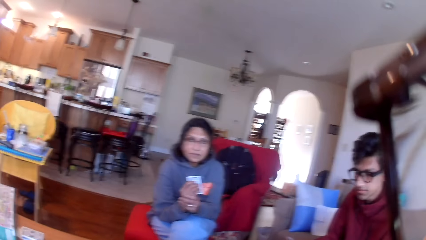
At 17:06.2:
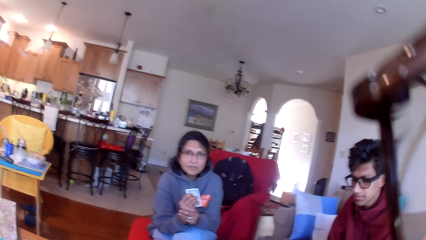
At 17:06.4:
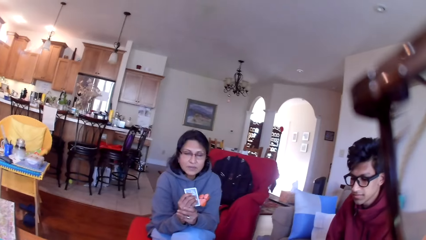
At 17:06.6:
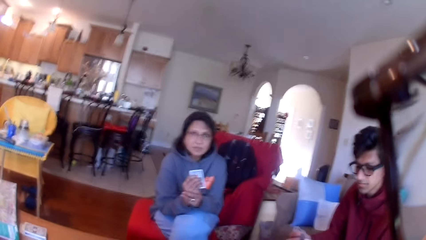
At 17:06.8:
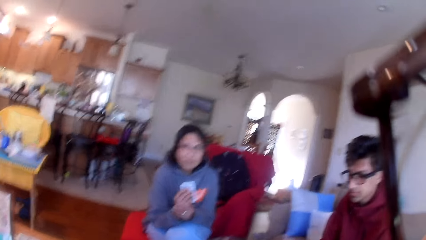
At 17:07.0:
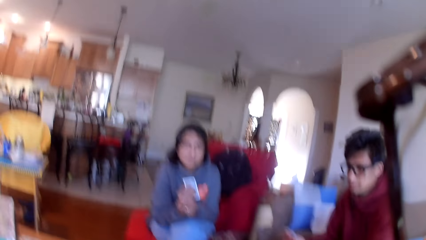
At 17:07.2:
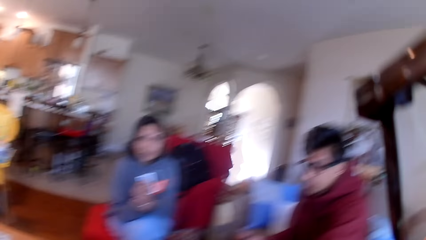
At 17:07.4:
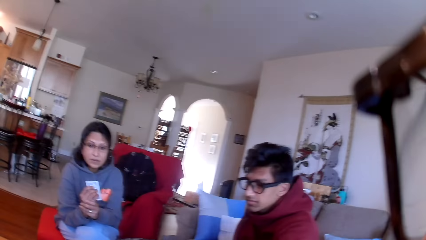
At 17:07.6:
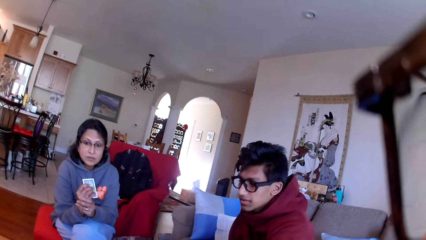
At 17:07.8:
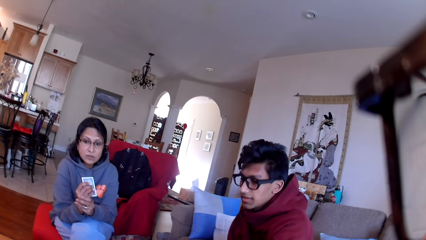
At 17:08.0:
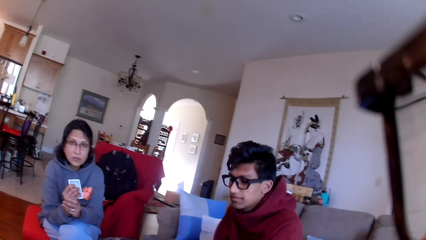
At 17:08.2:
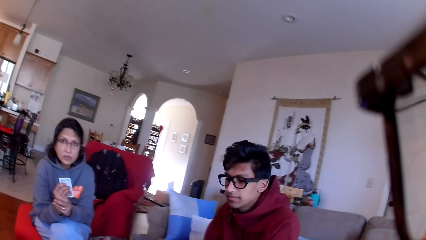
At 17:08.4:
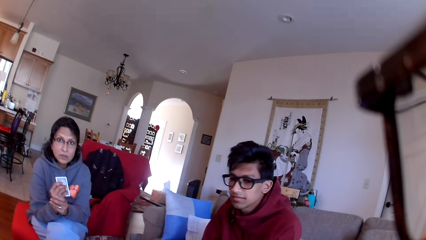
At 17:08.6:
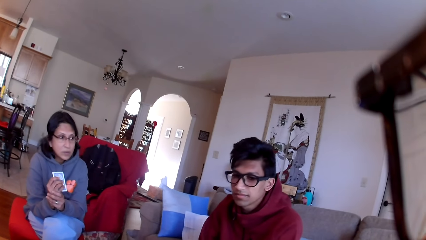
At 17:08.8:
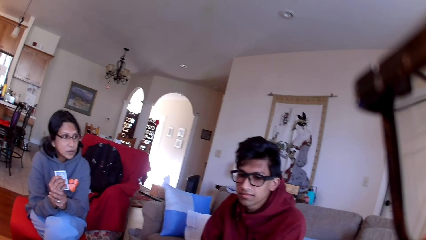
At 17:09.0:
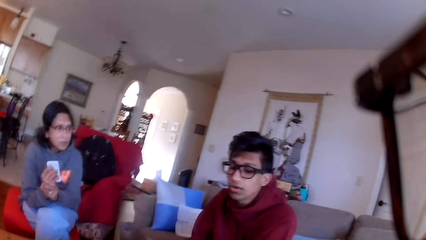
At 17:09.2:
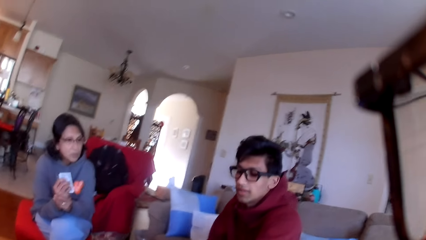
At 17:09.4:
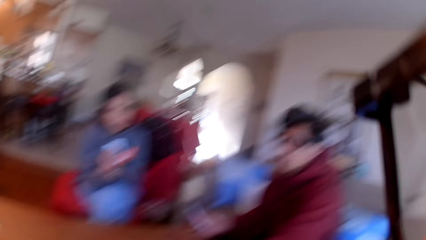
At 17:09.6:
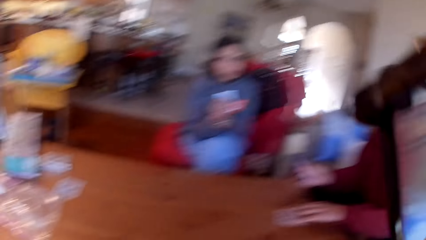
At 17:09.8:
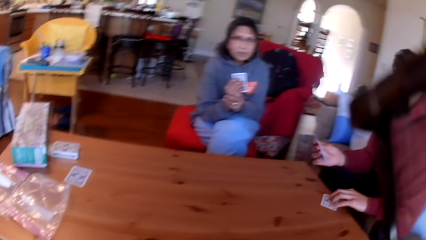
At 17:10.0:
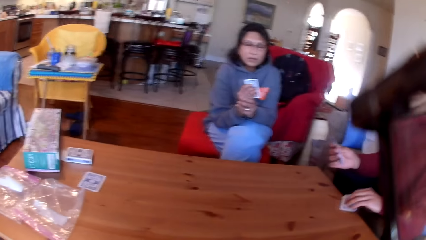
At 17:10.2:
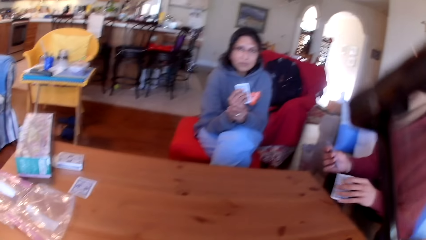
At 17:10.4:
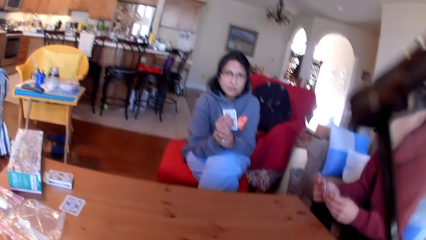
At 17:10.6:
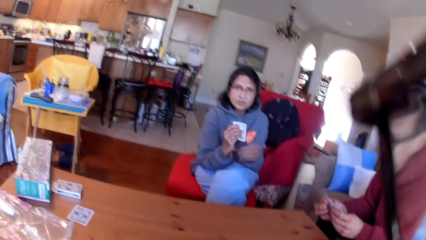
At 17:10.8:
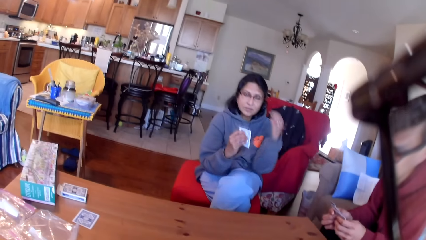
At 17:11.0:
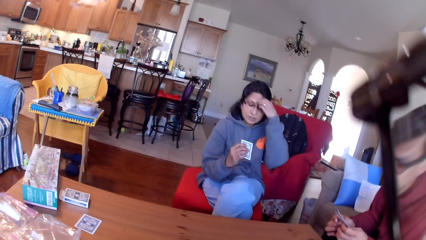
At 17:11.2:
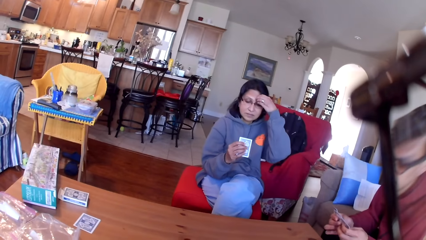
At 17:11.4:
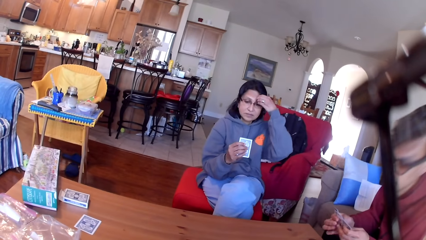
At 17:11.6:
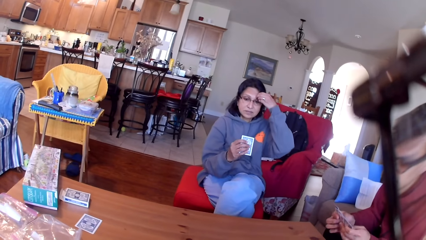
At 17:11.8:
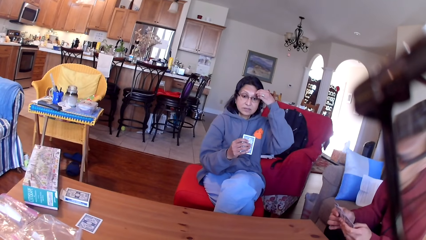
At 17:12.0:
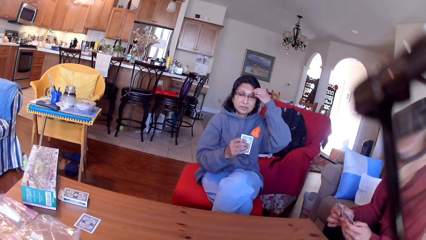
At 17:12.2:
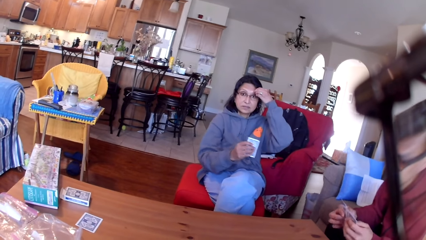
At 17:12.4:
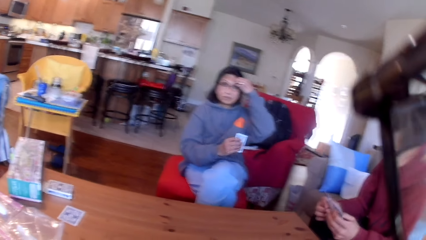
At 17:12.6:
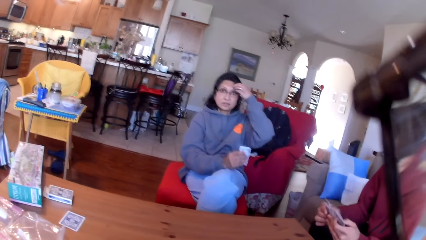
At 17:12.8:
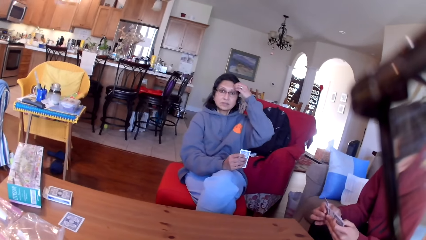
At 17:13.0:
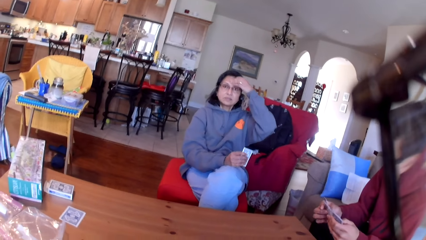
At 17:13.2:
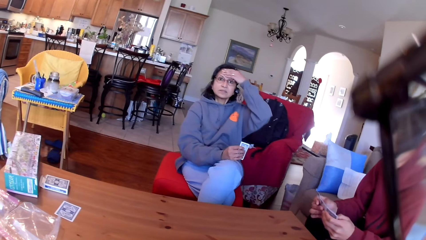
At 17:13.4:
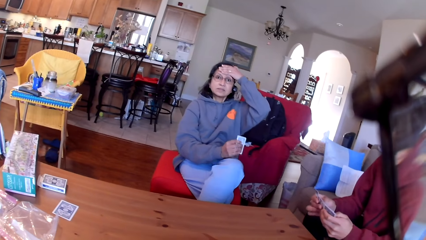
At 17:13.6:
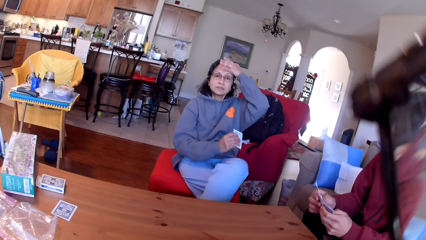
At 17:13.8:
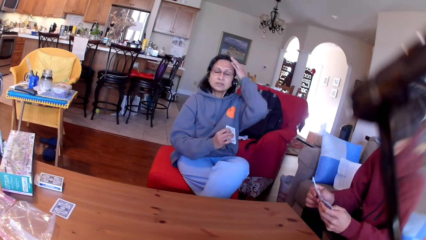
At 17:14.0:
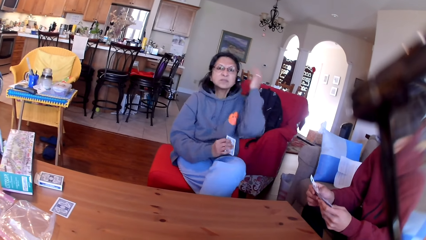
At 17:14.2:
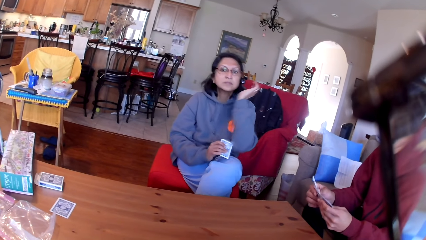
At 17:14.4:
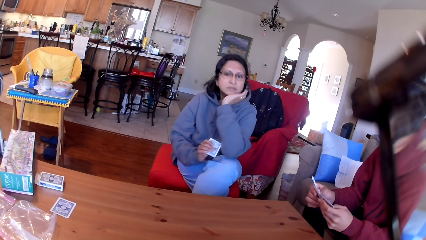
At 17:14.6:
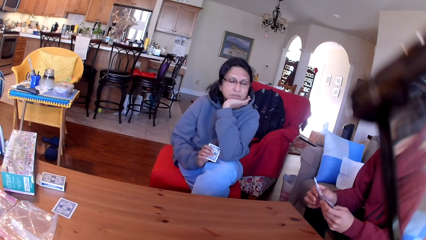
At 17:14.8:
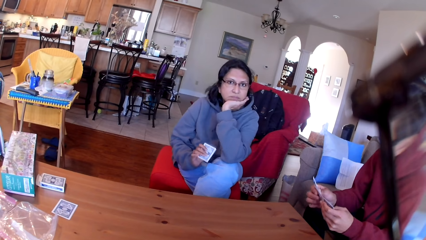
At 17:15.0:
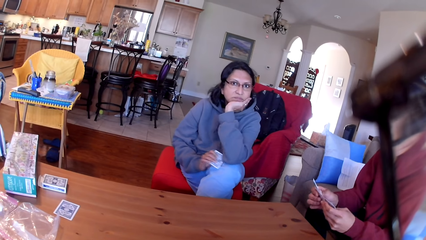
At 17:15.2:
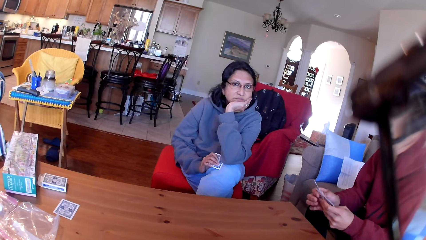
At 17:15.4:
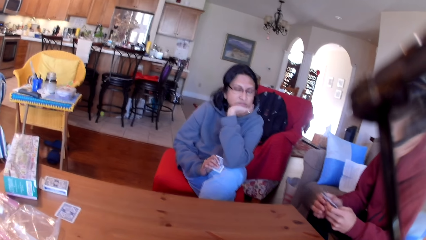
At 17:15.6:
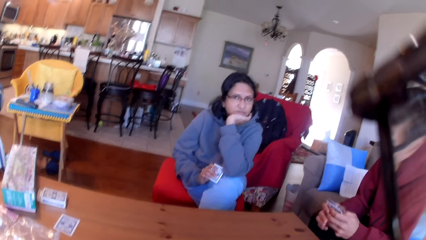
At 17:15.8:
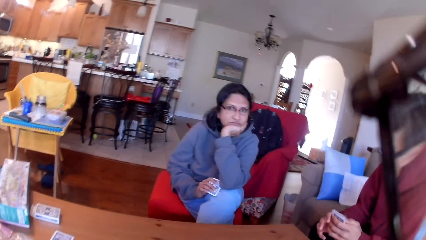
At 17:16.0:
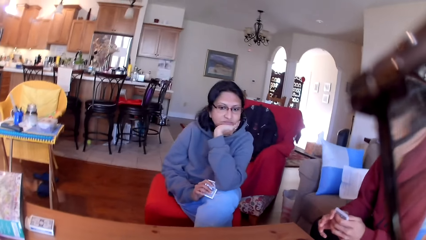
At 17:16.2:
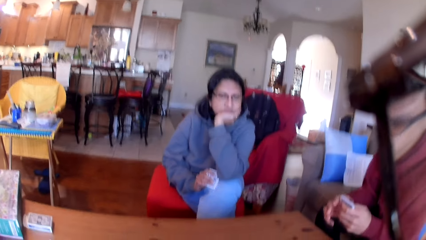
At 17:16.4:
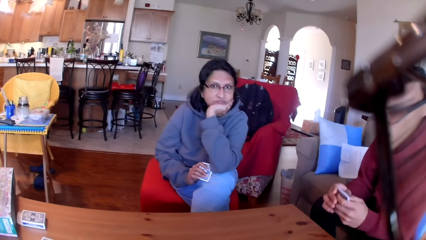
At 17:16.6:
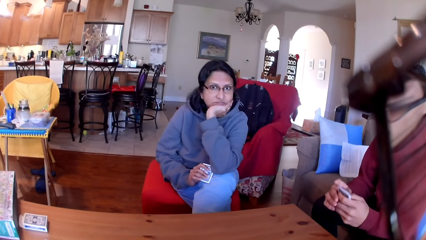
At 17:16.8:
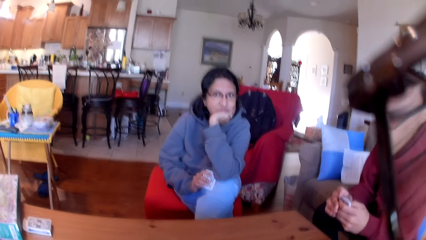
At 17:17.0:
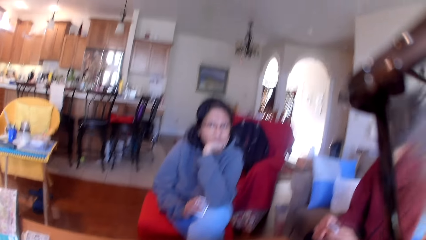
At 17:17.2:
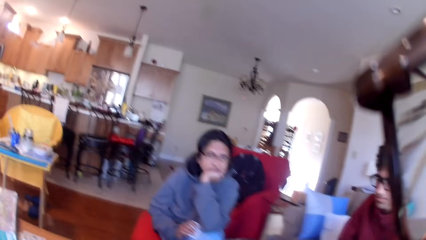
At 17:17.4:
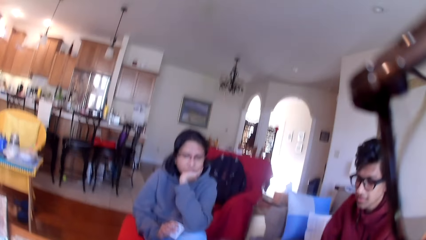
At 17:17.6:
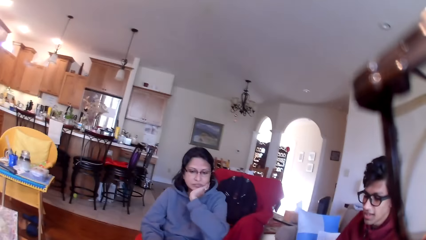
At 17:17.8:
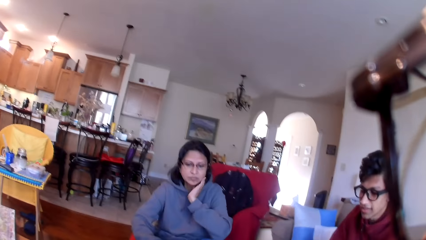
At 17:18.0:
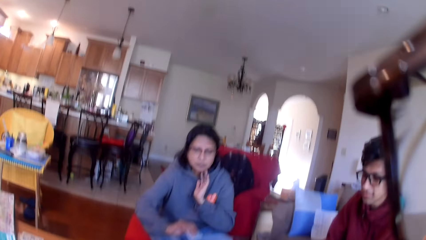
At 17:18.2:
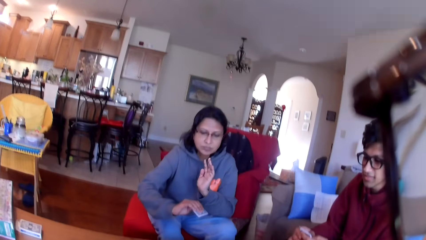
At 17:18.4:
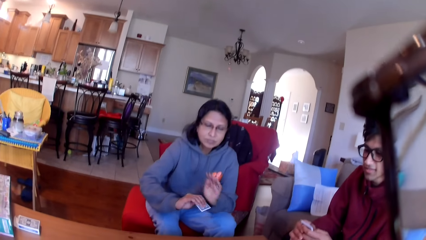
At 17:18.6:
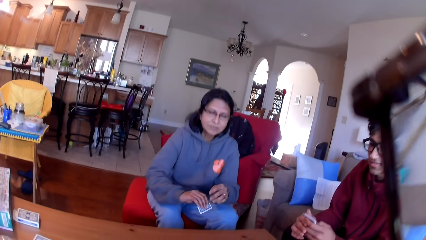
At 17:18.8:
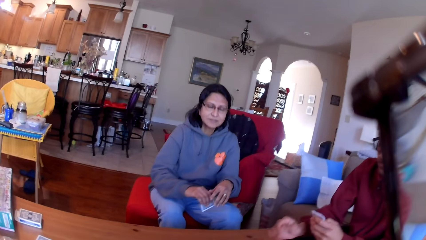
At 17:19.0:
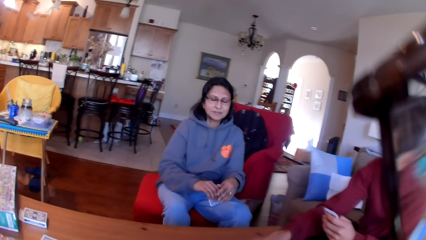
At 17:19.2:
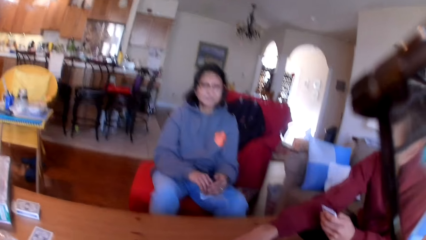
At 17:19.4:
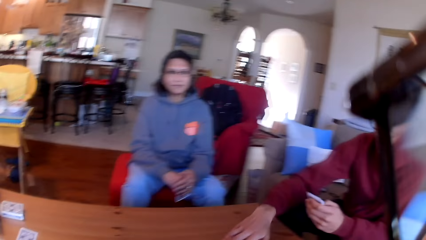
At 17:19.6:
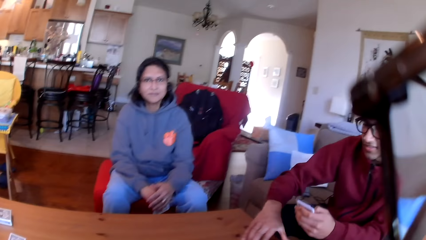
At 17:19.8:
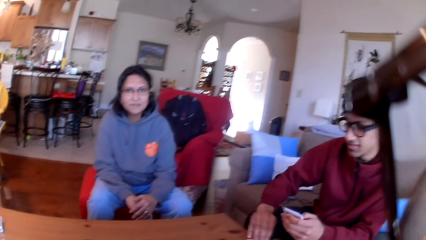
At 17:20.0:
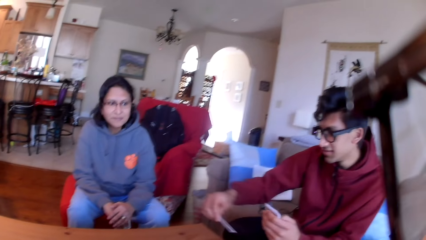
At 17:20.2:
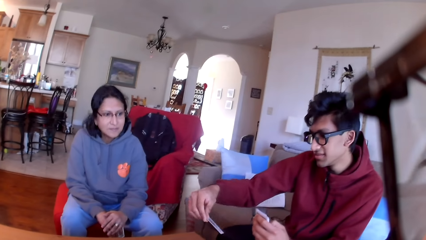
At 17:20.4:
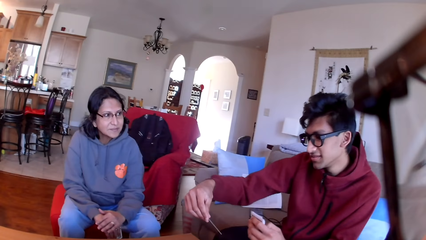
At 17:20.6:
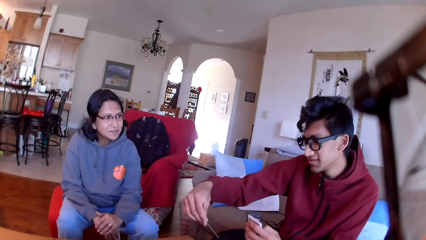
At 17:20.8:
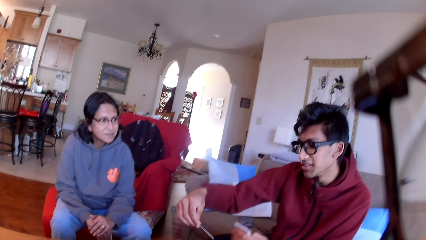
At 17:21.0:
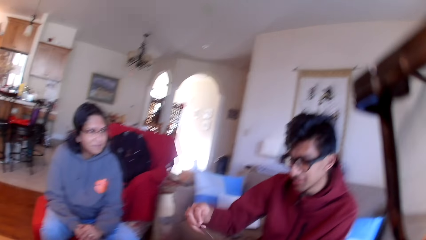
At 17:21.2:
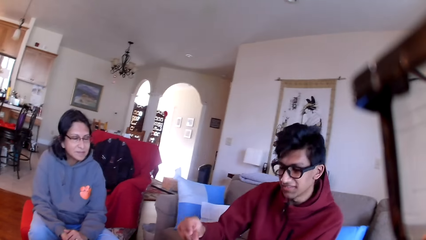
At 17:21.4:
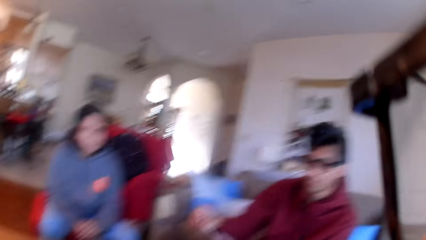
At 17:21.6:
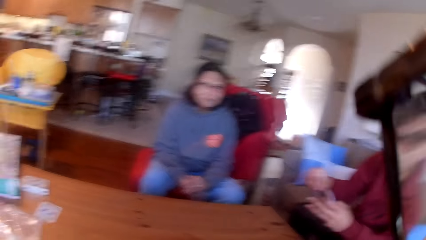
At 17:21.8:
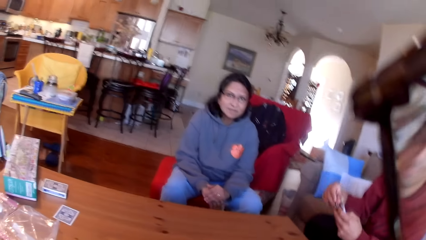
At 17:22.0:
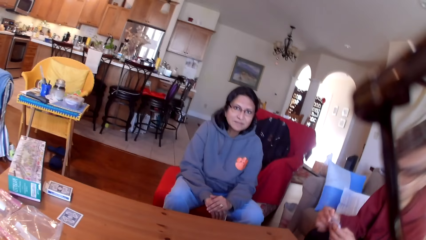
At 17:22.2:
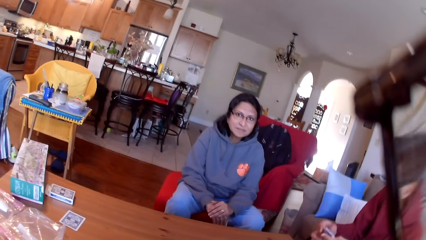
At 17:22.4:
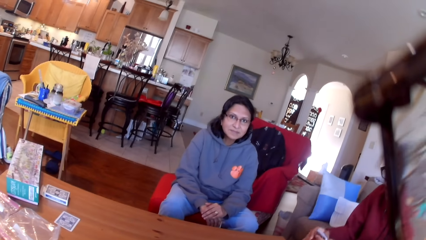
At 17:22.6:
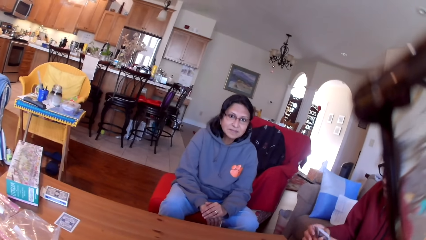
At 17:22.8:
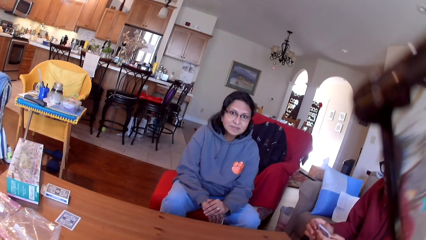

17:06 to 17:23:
The camera wearer stares at a woman and a man. The man picks up a card from the table. The woman touches her face. The woman stares at another person. The man picks up the cards from the table. The camera wearer looks around the house.
